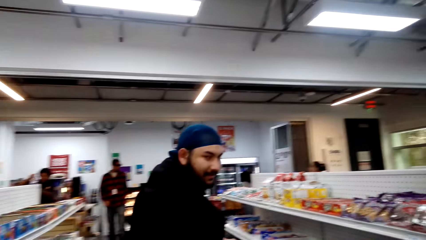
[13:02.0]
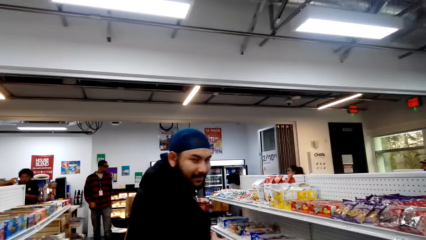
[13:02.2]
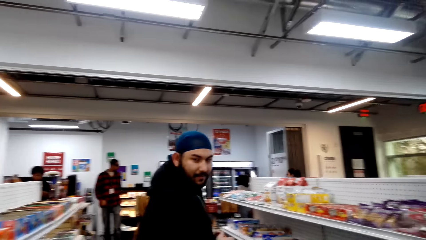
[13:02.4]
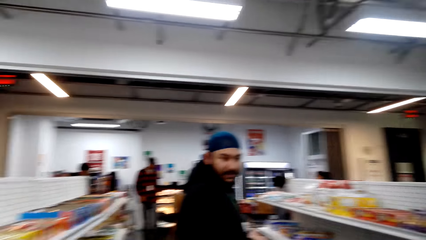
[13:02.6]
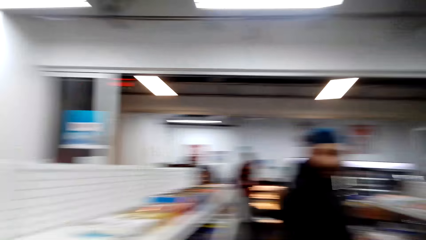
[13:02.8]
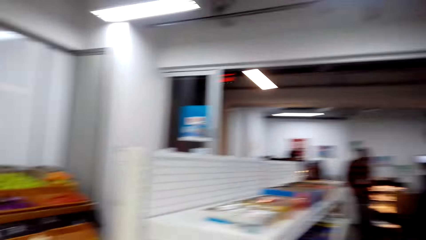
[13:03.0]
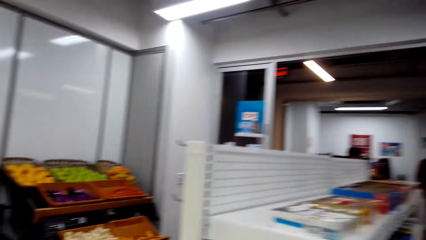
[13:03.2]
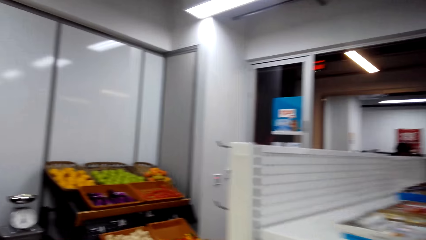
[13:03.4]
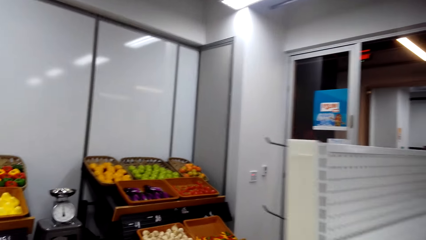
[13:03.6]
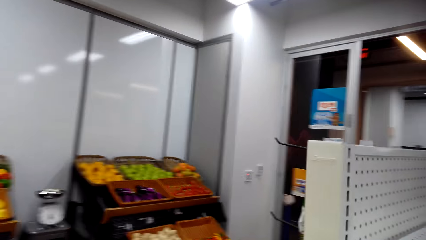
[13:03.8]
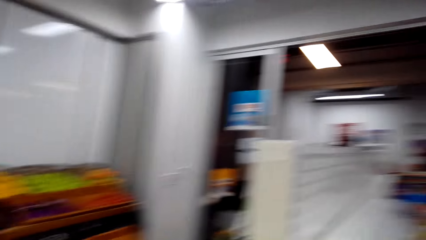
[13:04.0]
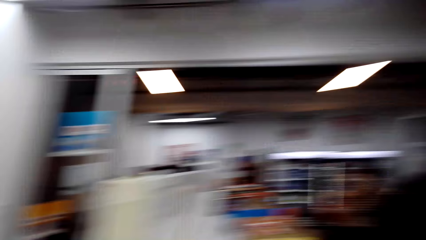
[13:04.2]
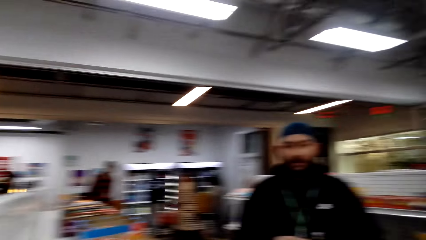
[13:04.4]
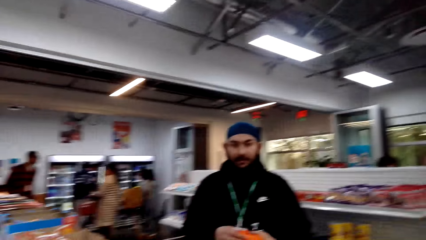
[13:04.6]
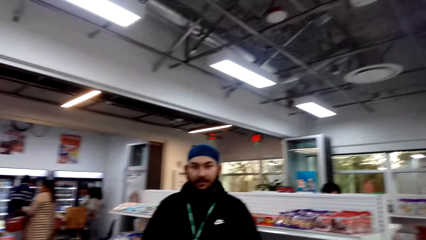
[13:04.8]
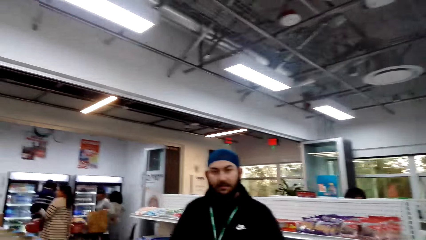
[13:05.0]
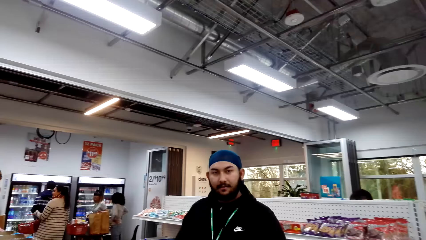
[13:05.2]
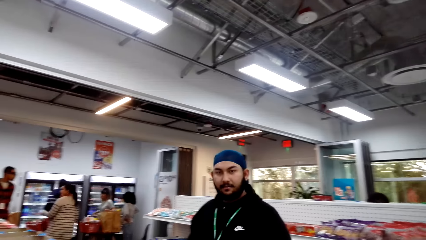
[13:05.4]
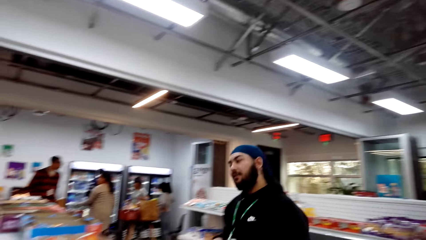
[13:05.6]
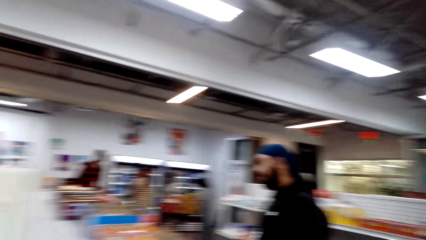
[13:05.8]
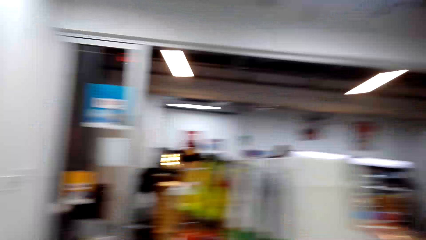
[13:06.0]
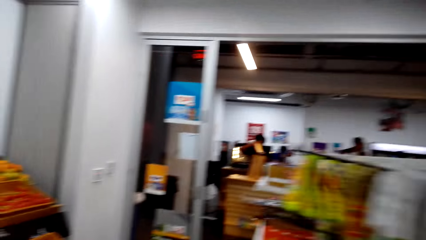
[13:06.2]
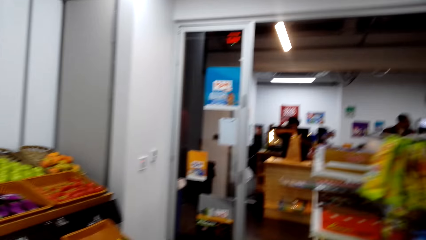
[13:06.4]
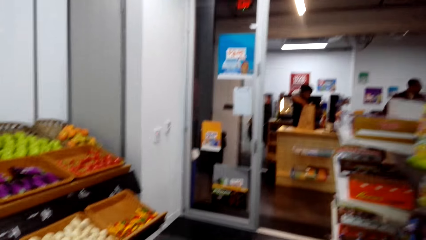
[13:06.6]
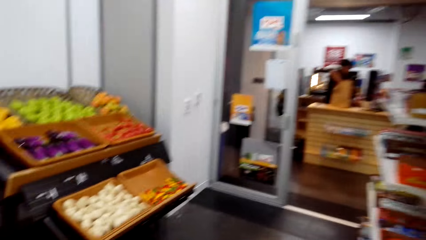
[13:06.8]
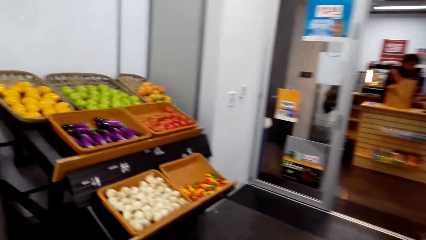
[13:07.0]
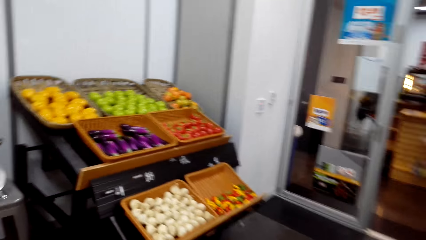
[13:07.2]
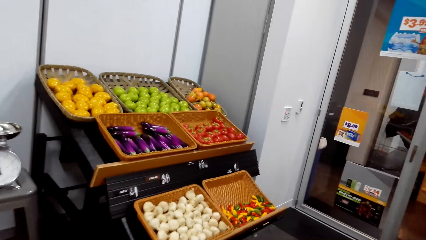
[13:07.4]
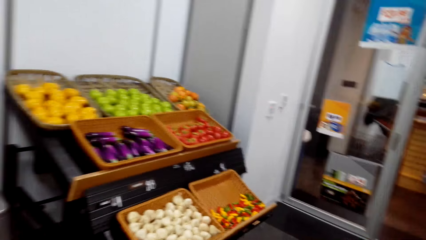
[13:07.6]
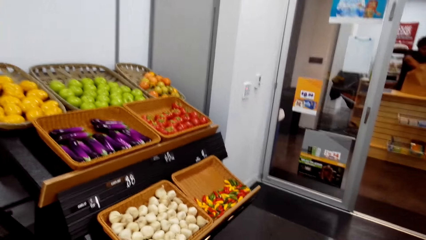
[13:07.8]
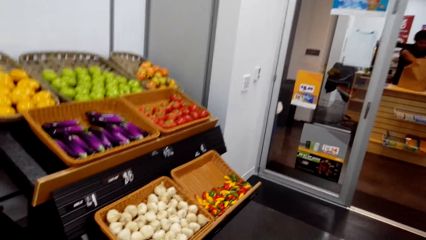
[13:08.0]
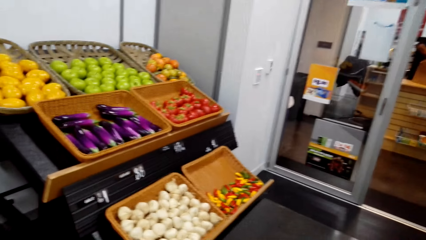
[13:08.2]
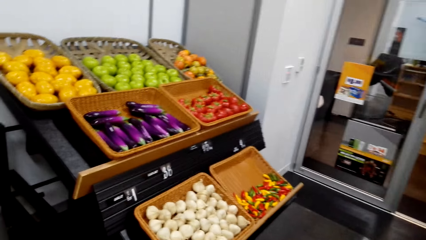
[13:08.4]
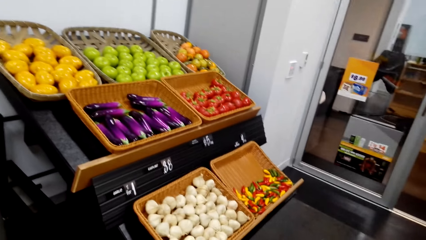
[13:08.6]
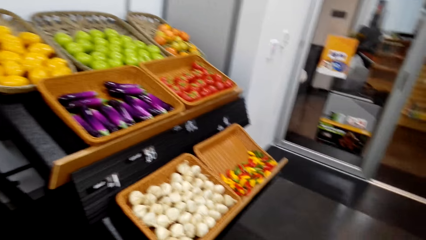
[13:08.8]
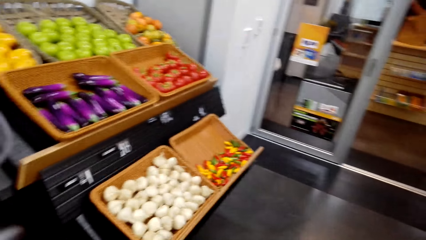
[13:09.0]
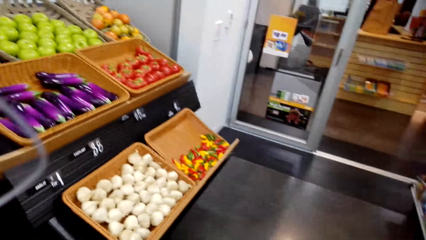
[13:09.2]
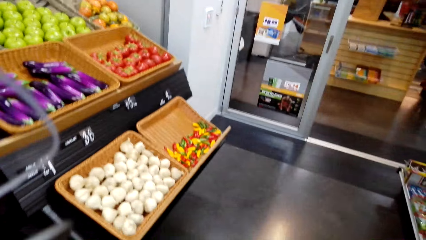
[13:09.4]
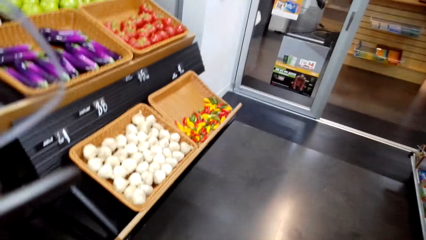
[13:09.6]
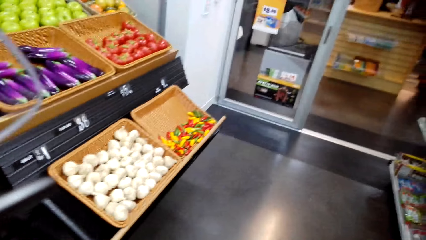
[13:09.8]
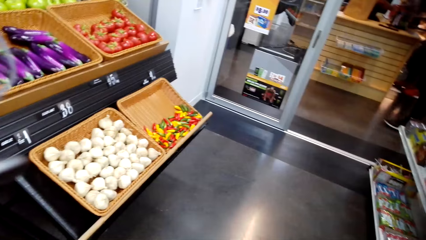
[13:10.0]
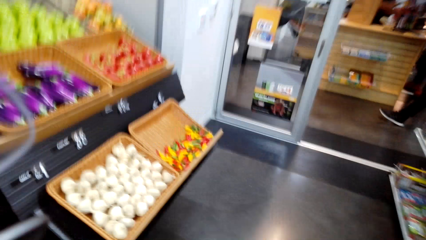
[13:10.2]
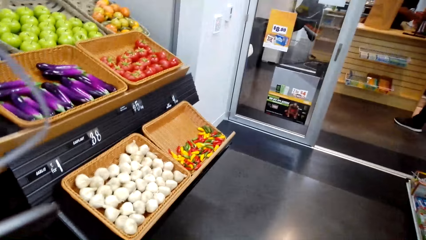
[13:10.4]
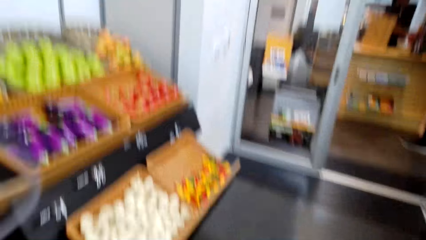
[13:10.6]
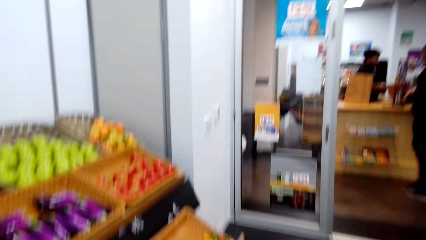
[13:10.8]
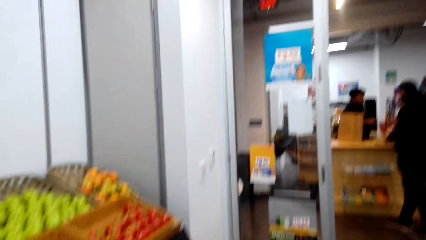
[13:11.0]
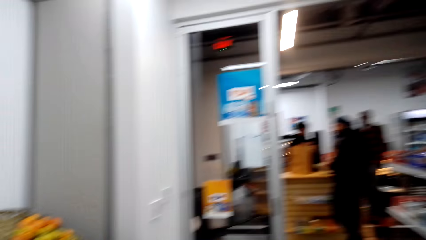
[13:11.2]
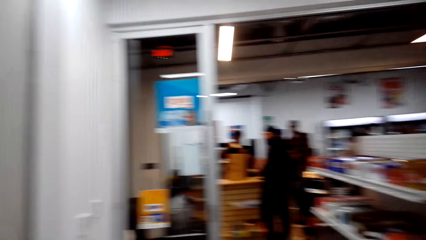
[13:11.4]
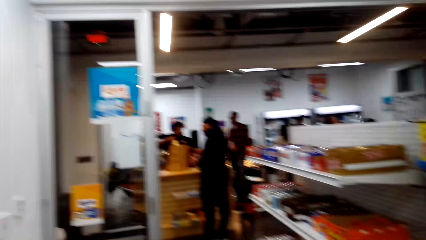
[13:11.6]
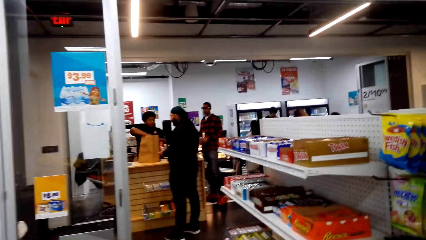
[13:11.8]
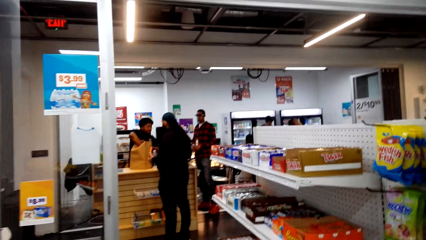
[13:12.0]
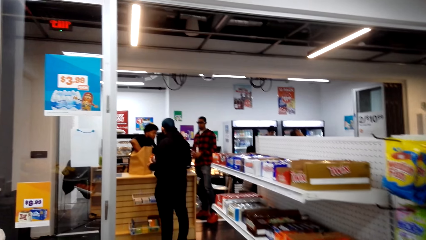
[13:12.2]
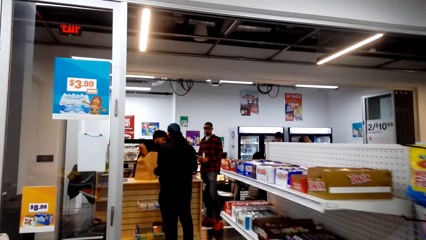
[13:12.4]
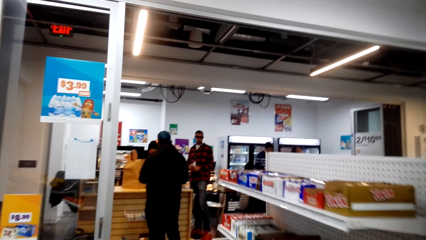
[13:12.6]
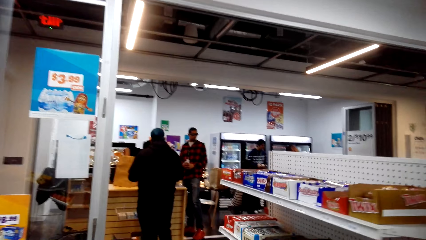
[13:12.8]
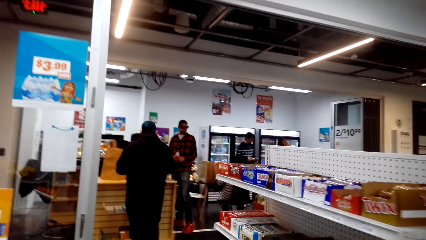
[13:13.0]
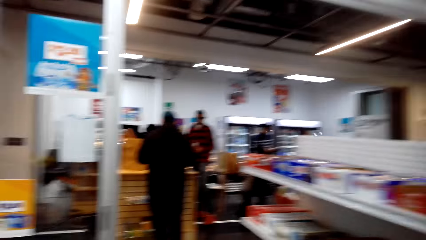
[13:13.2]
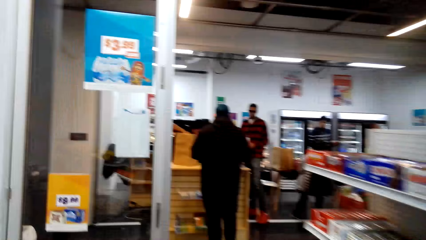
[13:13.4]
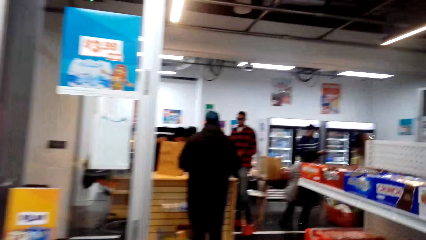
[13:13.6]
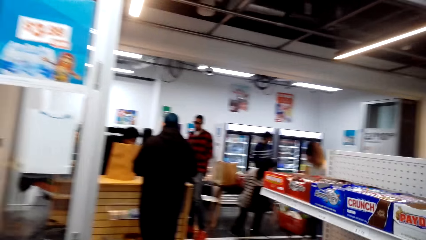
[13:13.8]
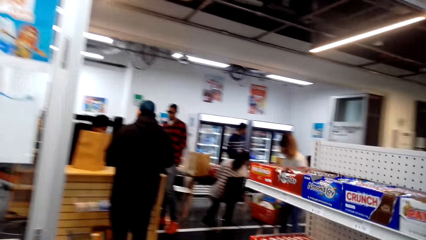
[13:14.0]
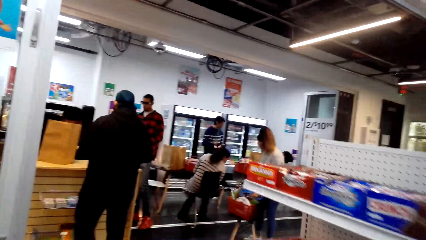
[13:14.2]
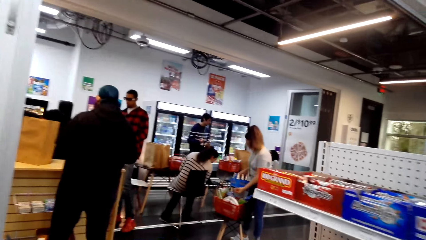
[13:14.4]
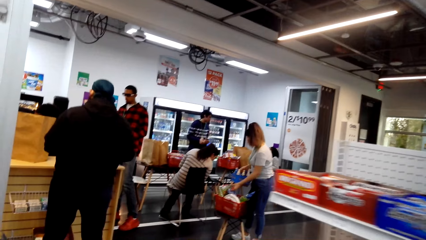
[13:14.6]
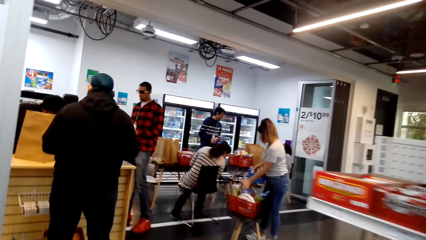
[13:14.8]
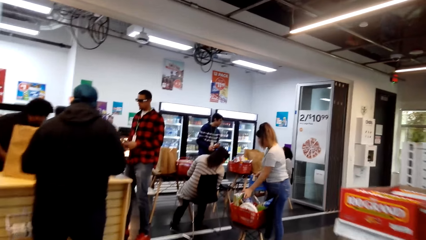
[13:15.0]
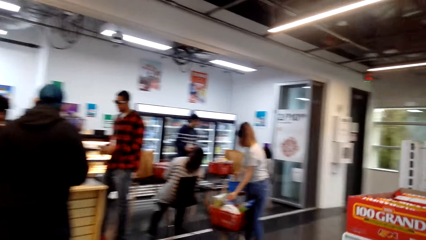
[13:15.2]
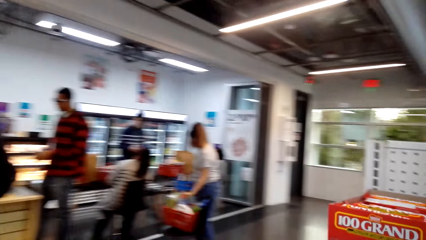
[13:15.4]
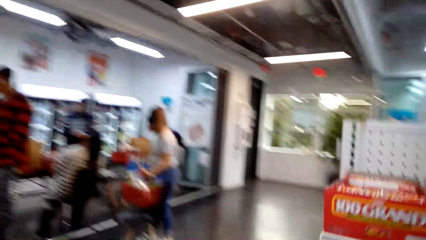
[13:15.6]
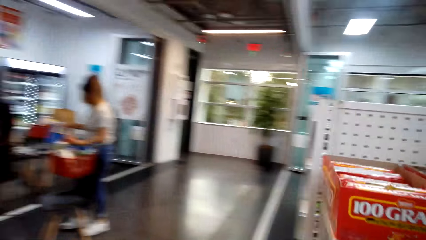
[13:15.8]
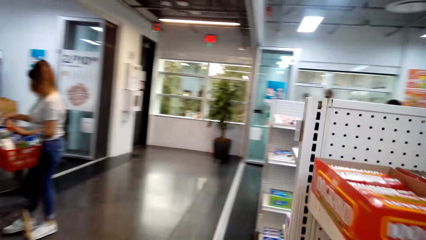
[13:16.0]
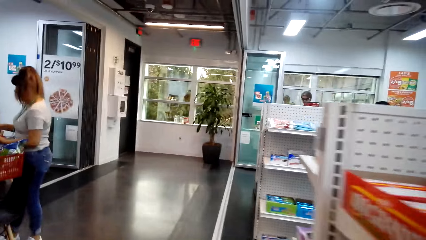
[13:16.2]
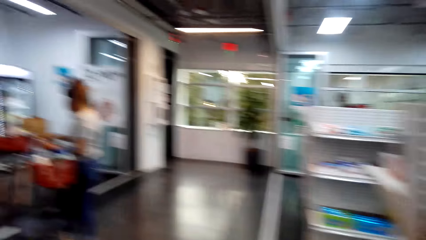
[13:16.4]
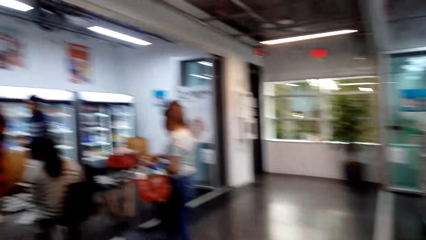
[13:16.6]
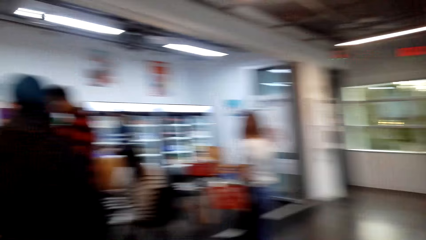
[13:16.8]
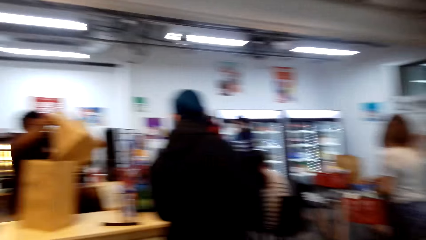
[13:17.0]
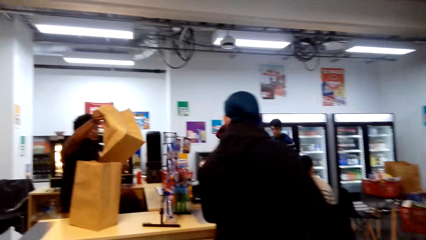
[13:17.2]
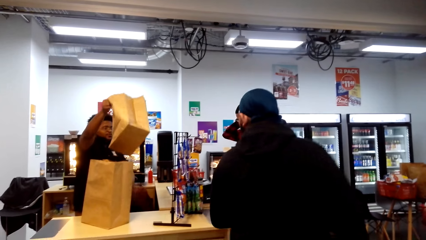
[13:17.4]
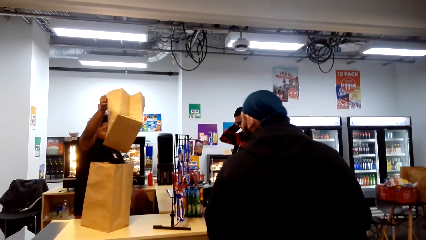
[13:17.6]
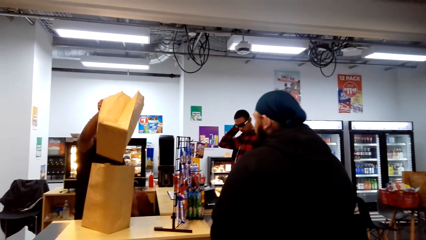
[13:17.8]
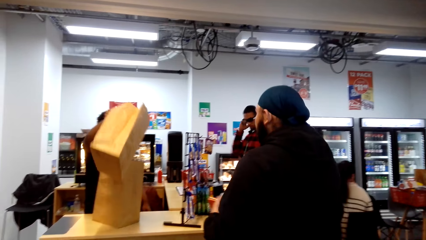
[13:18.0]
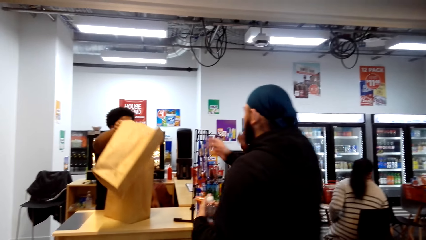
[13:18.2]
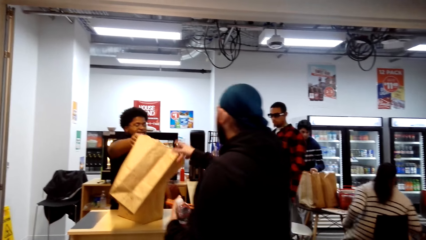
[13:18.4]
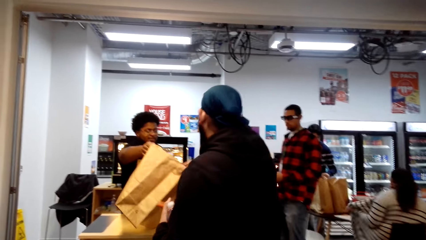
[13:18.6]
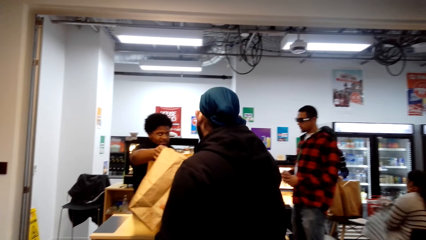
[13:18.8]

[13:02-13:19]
The camera wearer walks around the store. A man stands on the counter. The camera wearer pushes the supermarket trolley.
